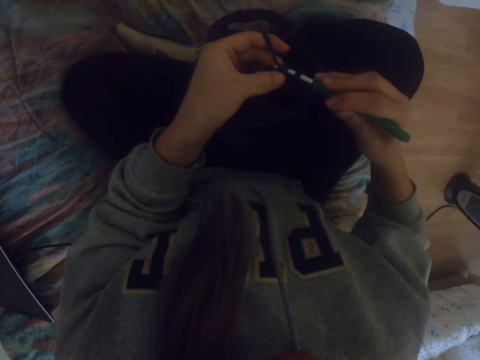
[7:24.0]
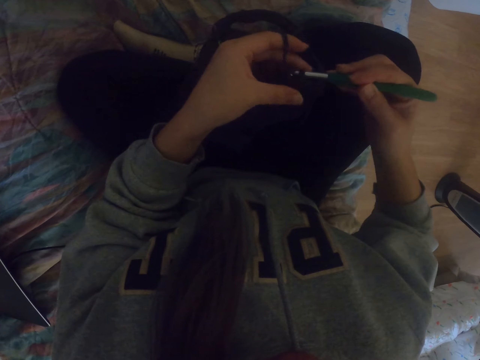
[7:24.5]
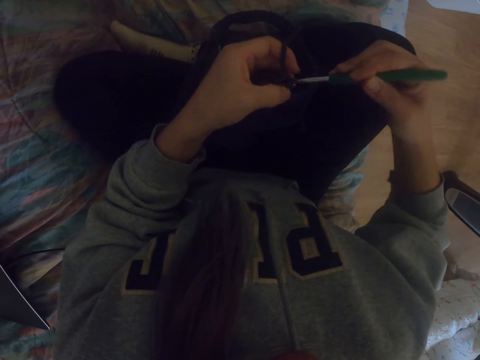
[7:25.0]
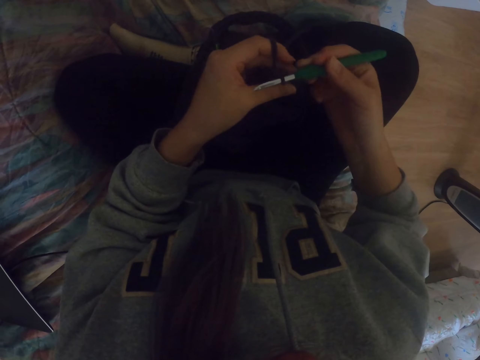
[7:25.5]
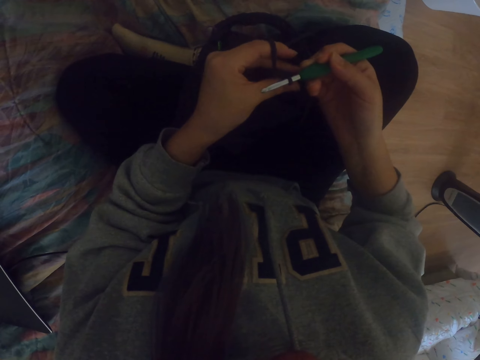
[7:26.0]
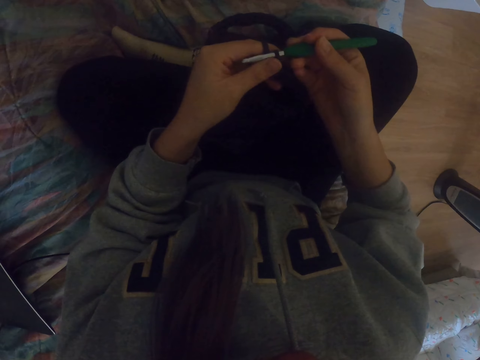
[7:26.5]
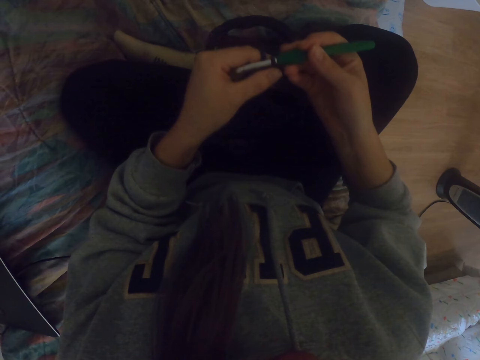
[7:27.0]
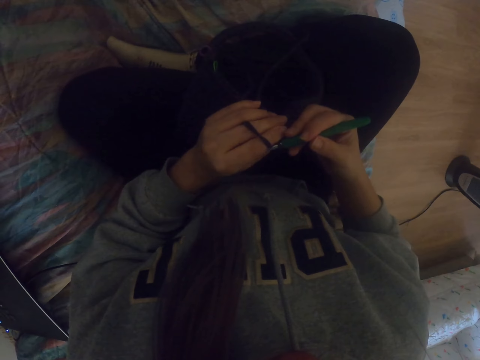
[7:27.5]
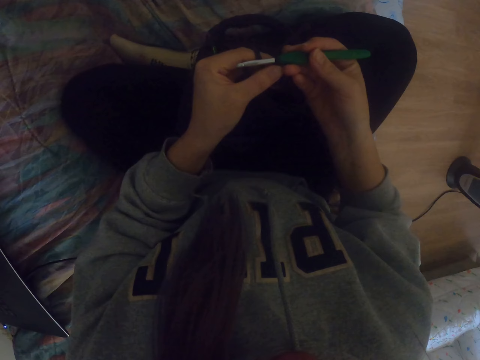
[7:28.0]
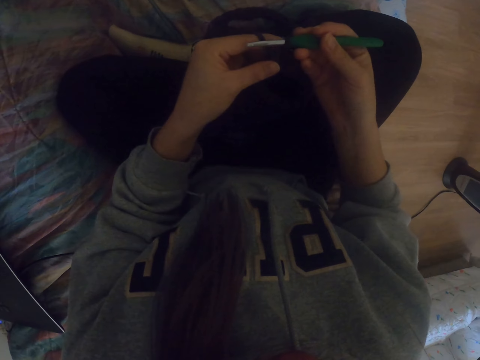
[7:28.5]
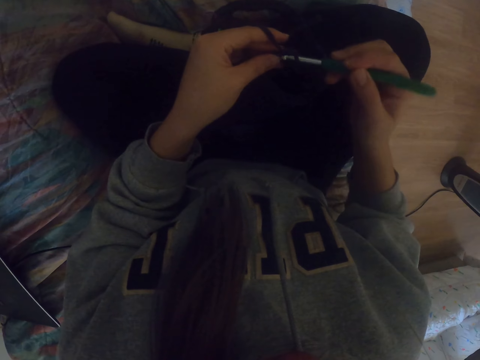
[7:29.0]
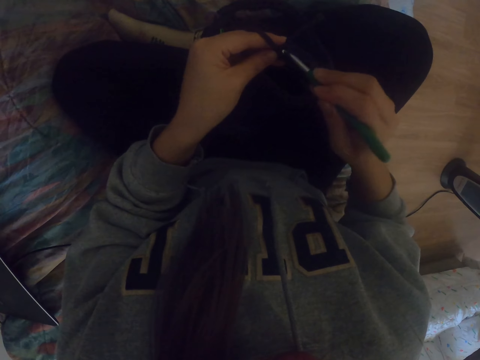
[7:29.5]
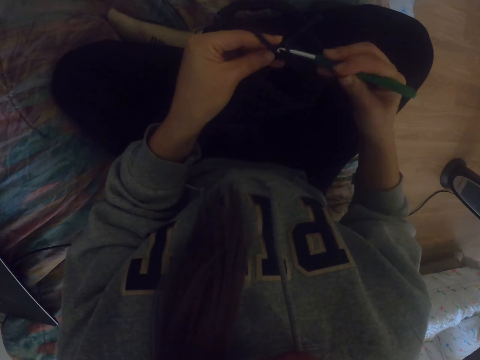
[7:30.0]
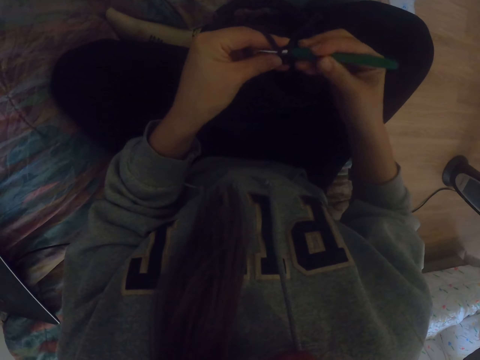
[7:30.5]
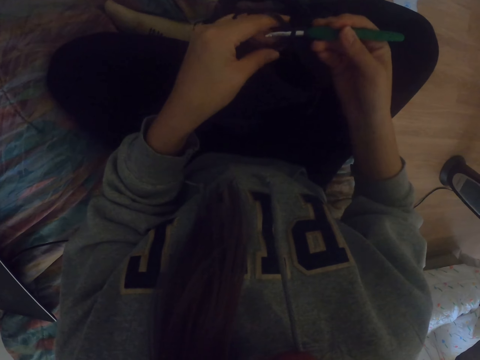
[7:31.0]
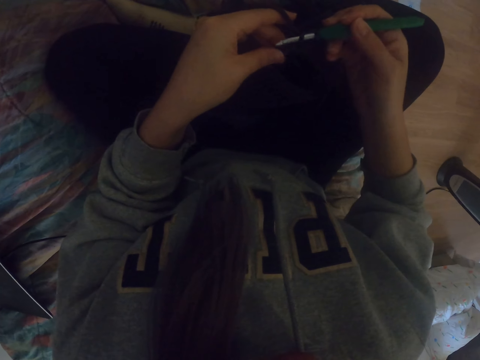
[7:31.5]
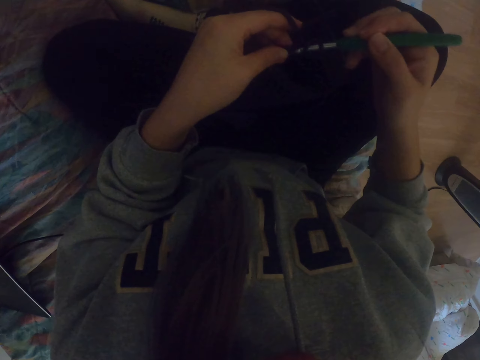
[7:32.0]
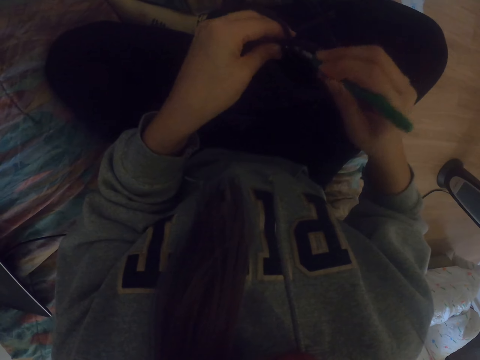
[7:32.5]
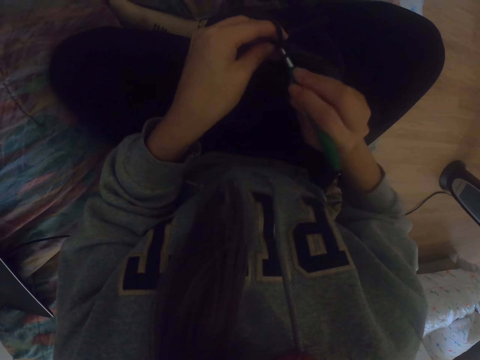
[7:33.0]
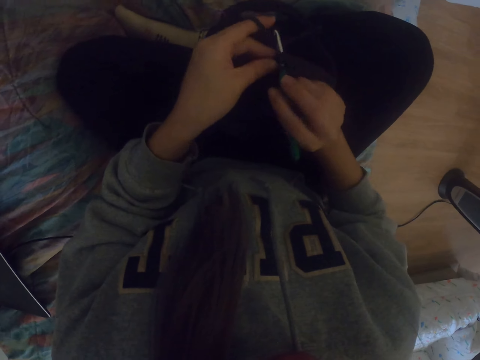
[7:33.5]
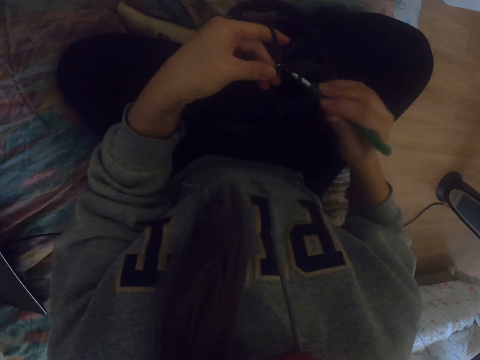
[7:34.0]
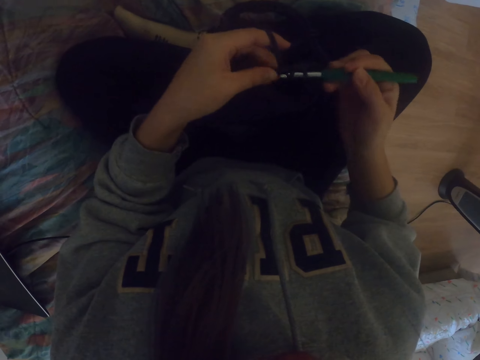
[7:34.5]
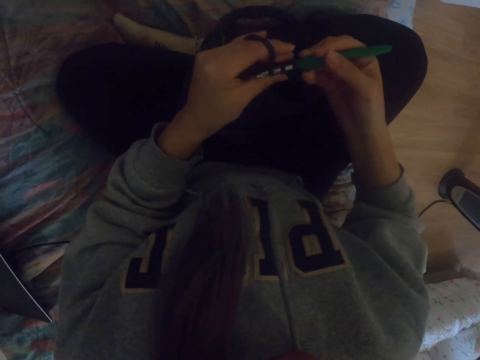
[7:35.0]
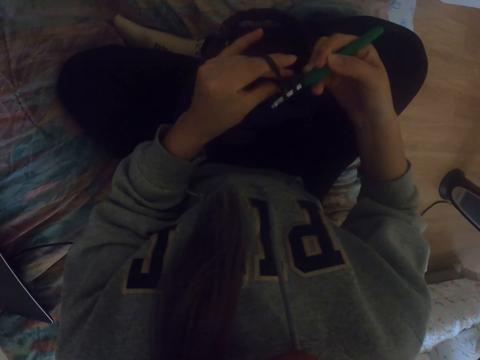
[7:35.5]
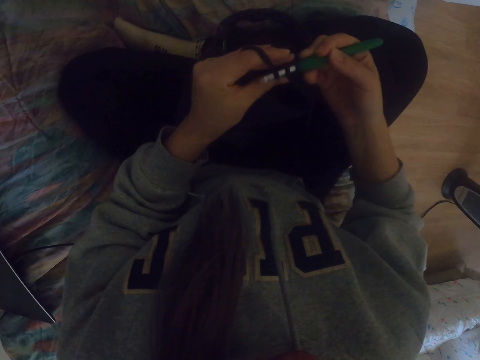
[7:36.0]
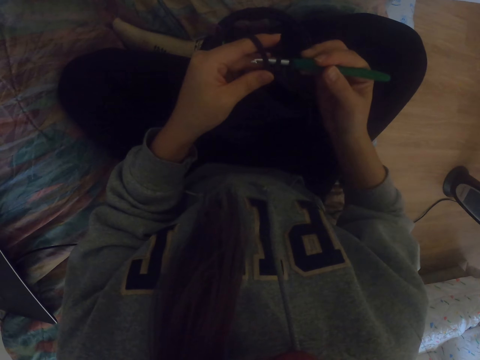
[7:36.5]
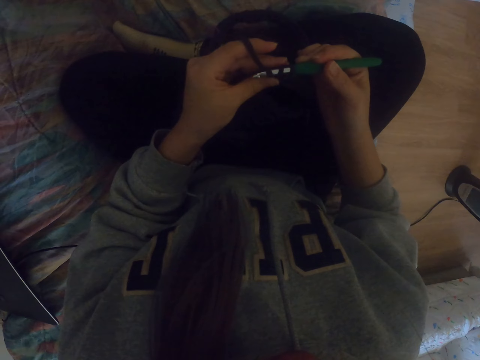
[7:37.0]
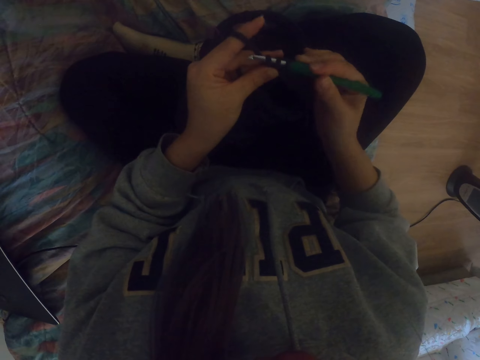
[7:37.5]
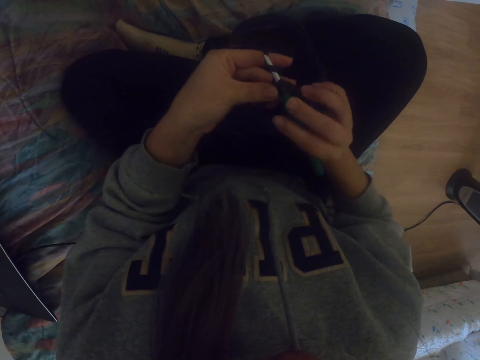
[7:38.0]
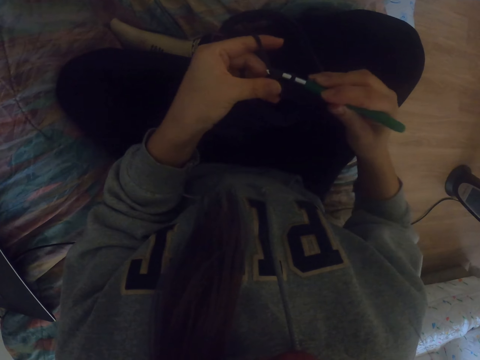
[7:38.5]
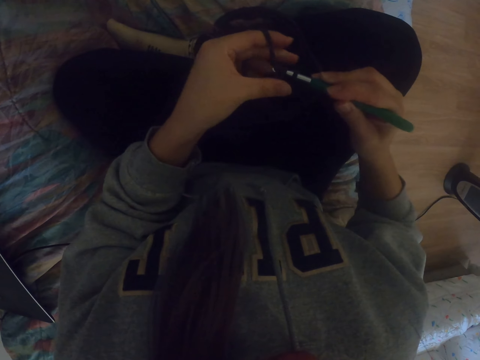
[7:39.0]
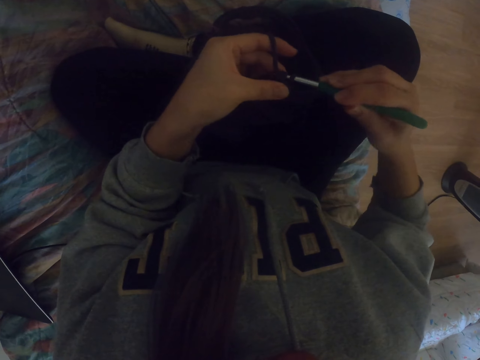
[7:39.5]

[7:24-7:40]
The camera wearer inserts the crochet on the bag. They pull the thread with the crochet.

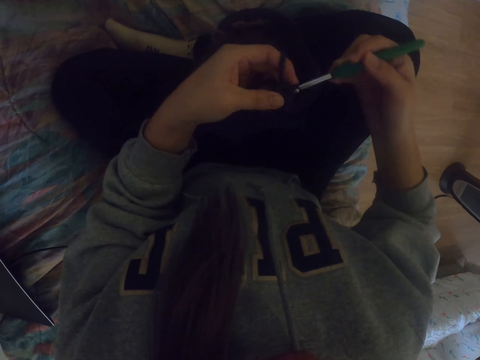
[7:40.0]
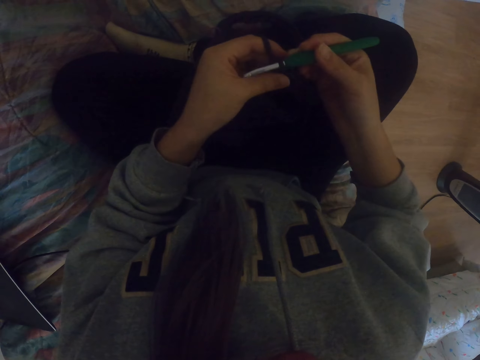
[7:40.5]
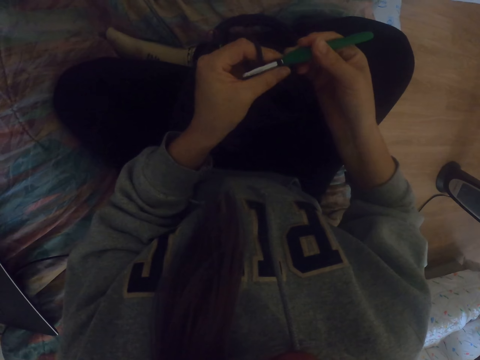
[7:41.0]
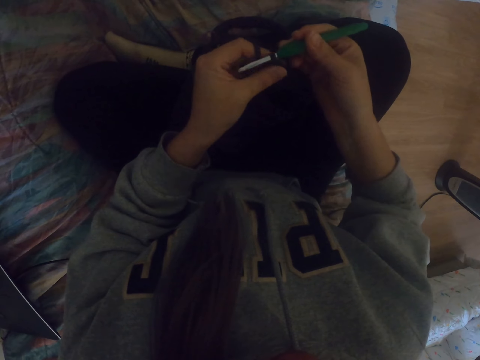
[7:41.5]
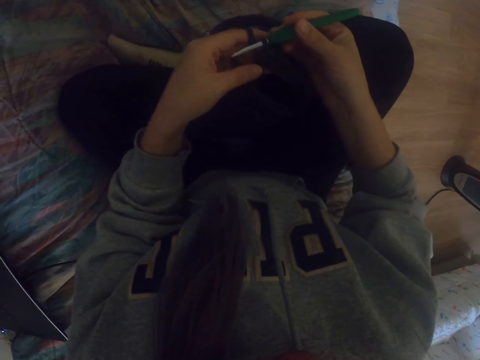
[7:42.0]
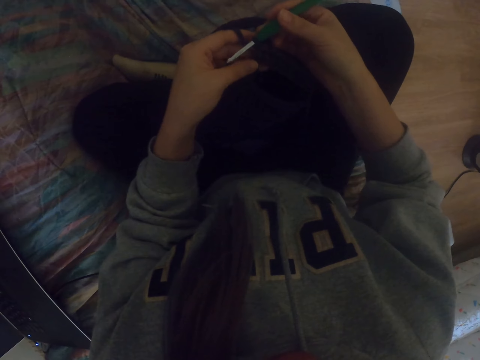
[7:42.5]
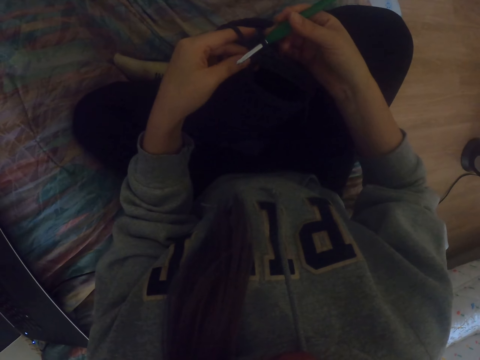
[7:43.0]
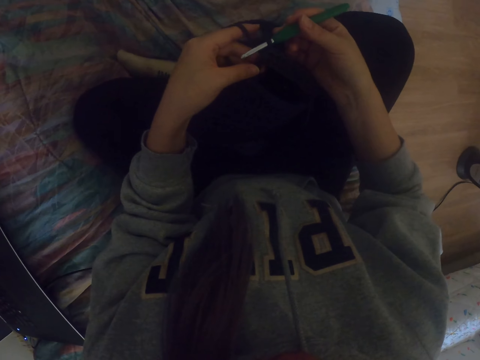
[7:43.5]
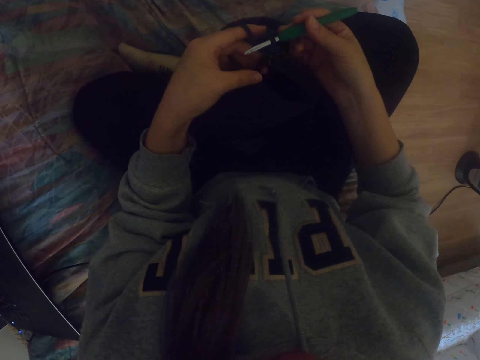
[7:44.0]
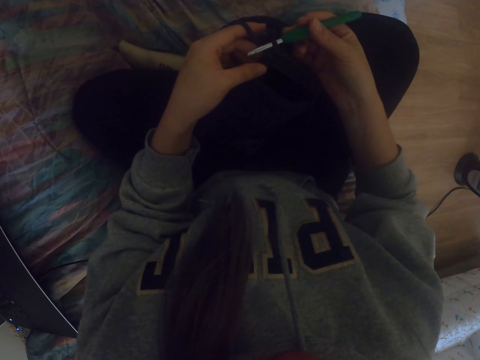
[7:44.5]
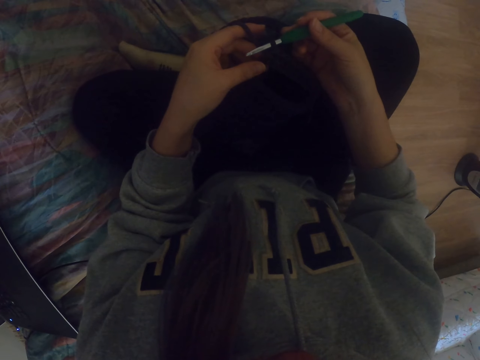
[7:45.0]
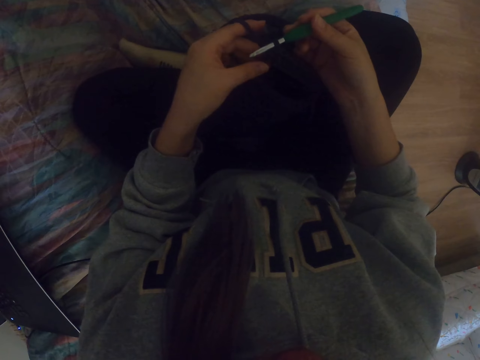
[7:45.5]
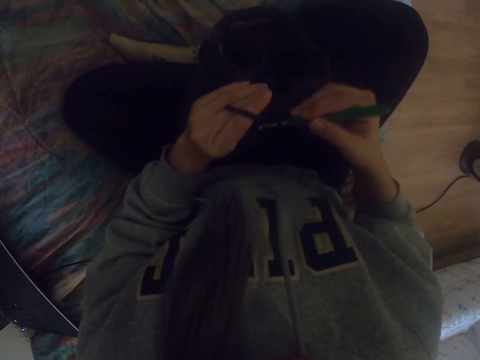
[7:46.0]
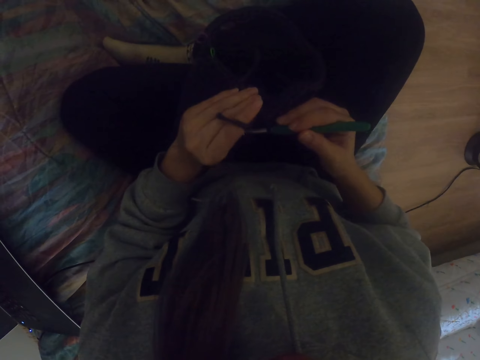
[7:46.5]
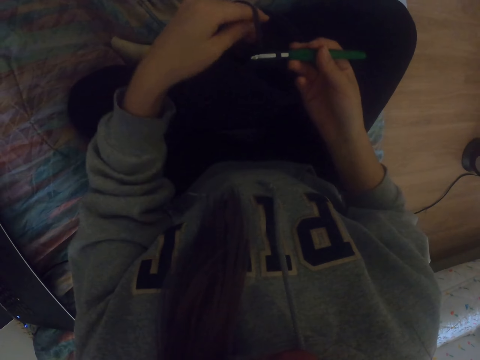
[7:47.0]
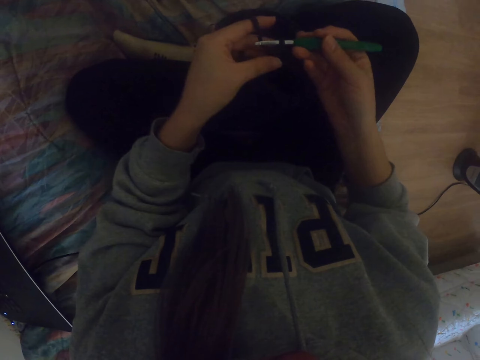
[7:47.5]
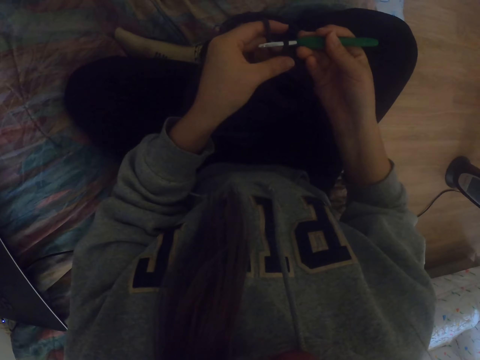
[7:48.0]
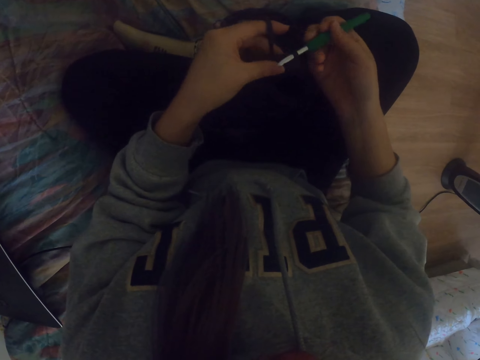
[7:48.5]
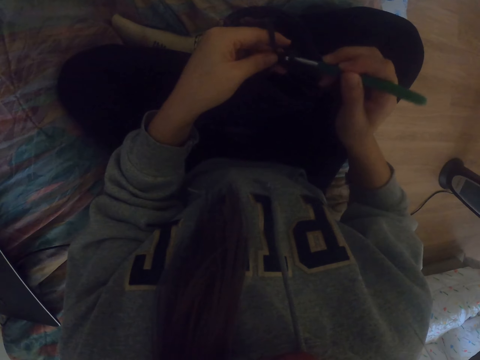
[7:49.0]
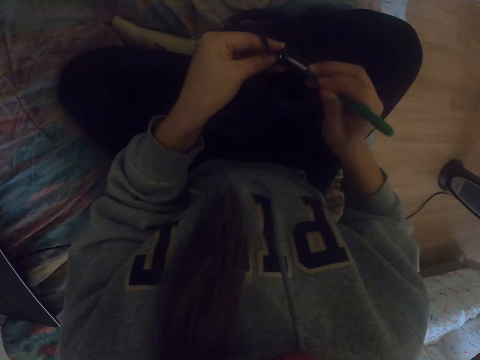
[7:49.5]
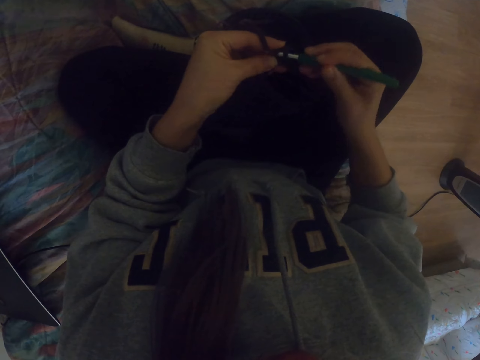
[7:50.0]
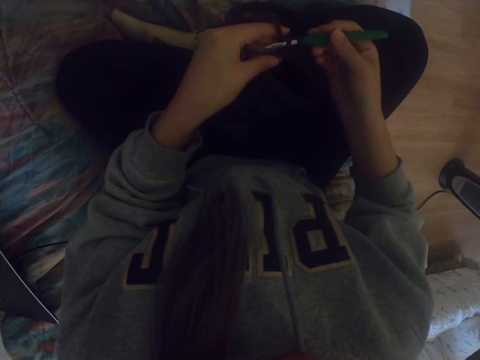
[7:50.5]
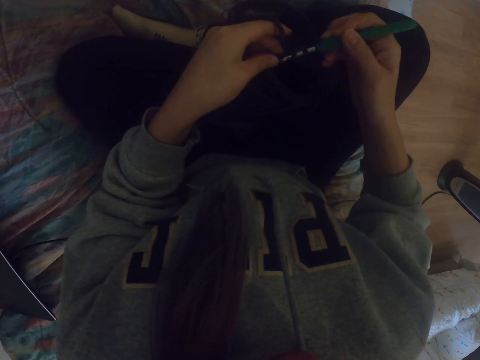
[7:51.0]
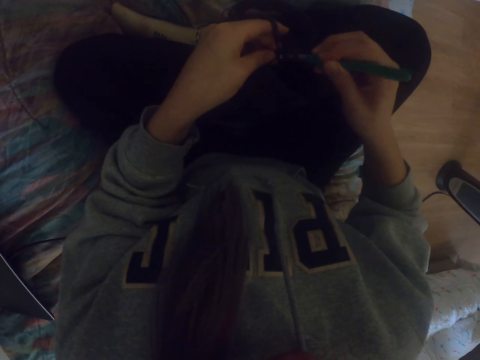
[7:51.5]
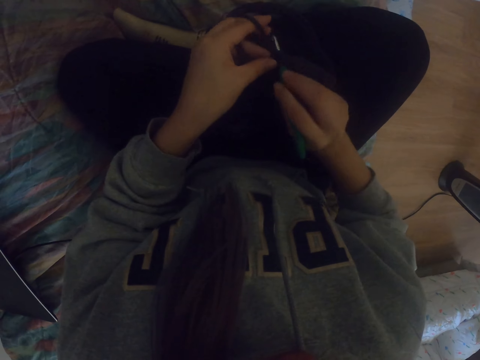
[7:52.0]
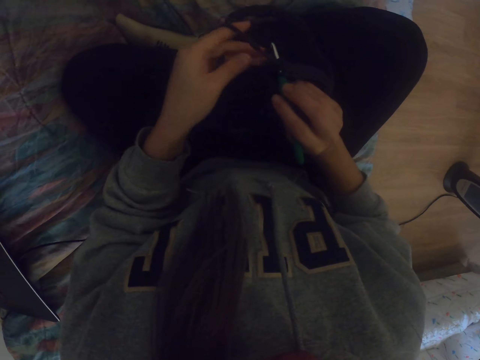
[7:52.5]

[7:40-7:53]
The camera wearer looks at the bag or fabric. They insert the crochet on the bag. They knit the fabric.
